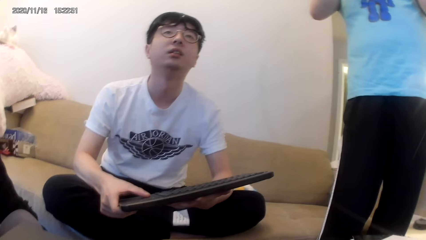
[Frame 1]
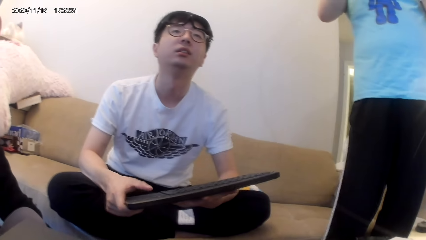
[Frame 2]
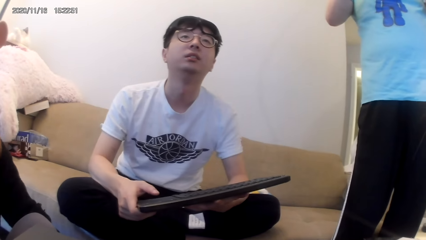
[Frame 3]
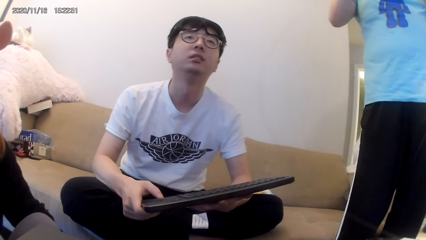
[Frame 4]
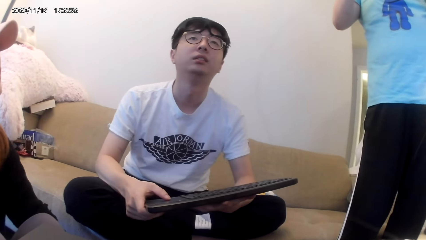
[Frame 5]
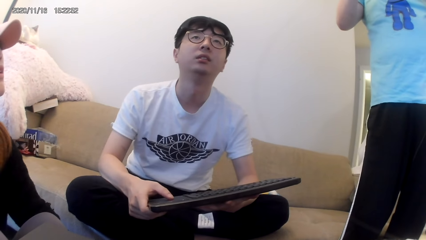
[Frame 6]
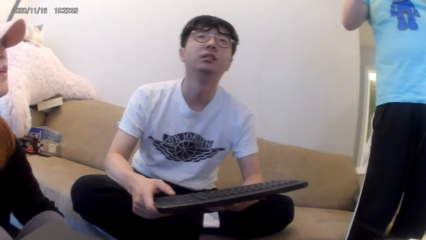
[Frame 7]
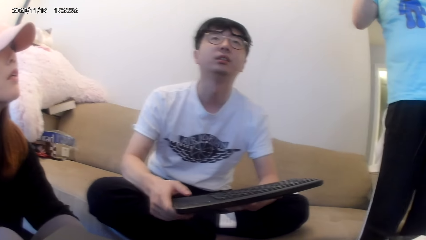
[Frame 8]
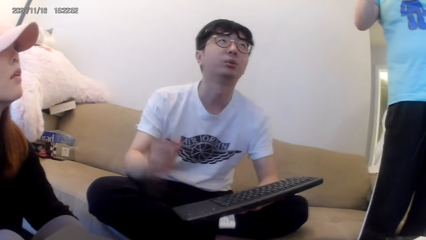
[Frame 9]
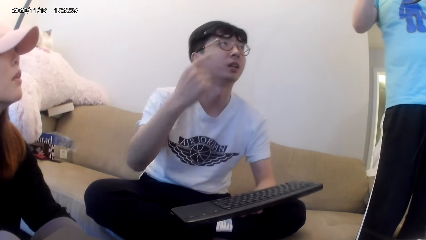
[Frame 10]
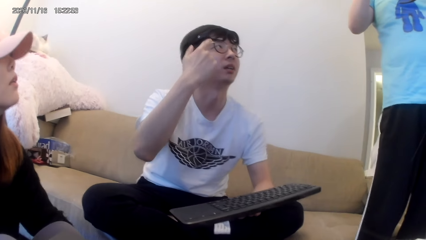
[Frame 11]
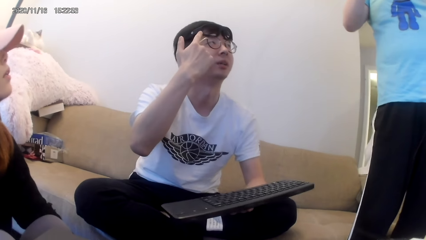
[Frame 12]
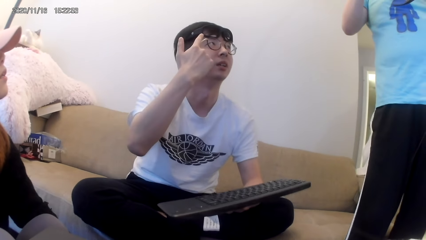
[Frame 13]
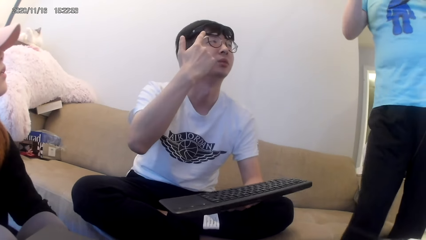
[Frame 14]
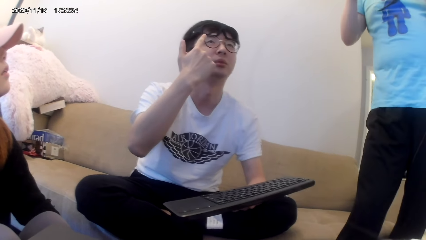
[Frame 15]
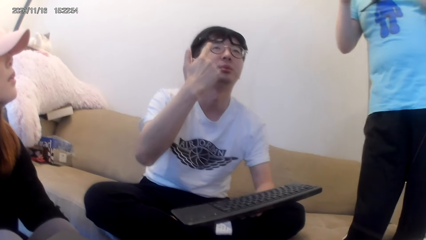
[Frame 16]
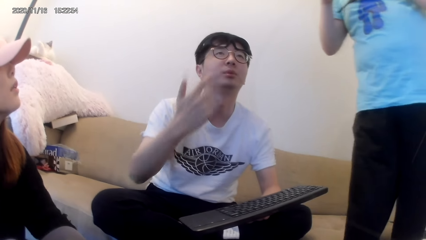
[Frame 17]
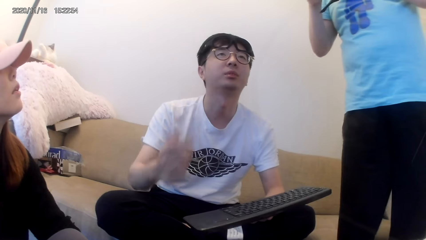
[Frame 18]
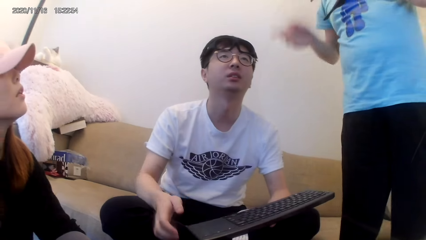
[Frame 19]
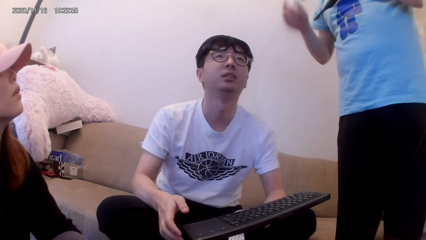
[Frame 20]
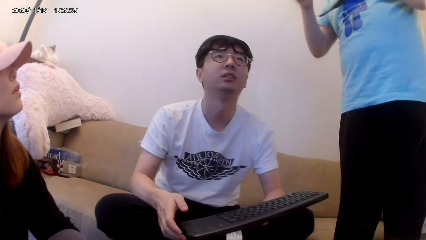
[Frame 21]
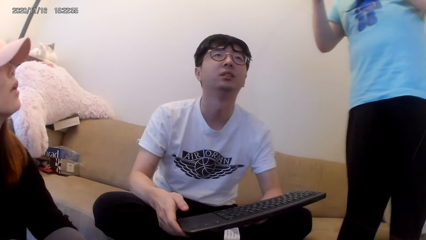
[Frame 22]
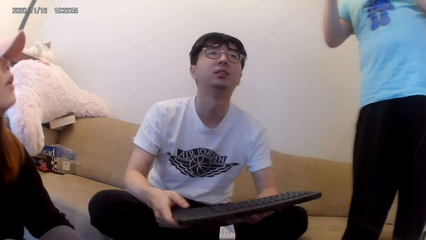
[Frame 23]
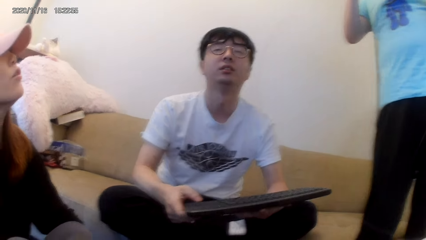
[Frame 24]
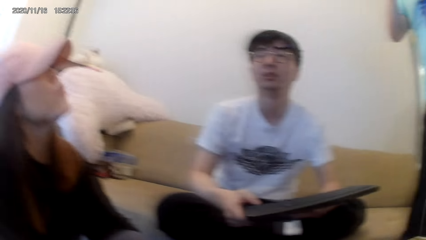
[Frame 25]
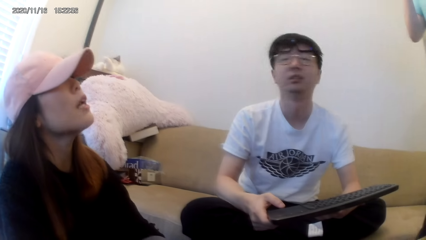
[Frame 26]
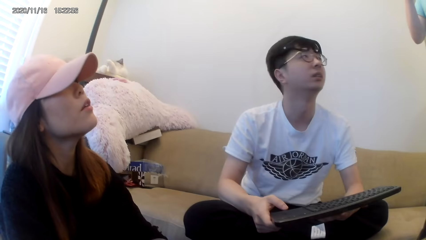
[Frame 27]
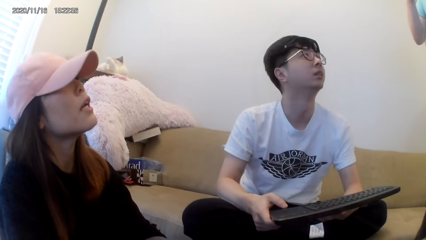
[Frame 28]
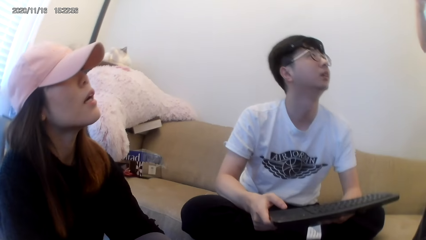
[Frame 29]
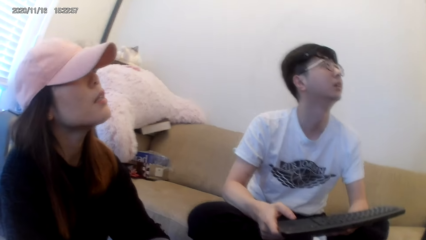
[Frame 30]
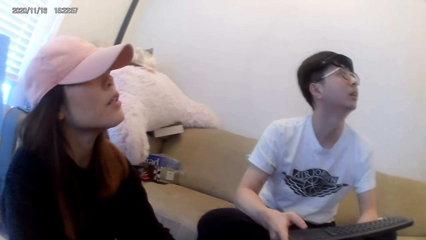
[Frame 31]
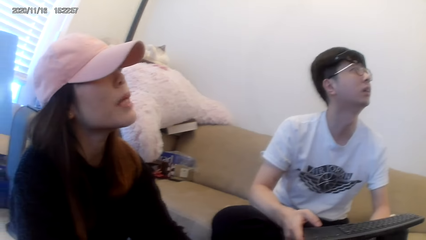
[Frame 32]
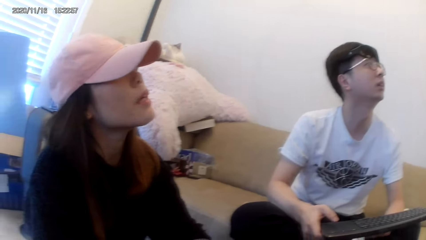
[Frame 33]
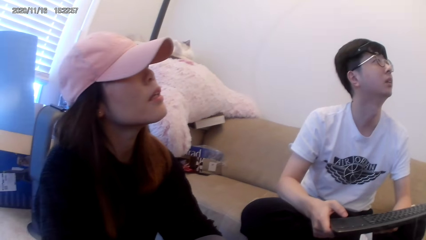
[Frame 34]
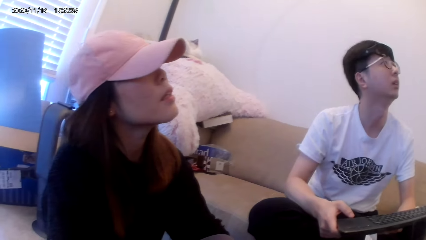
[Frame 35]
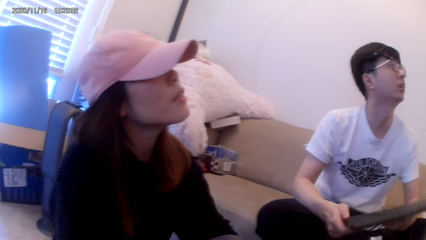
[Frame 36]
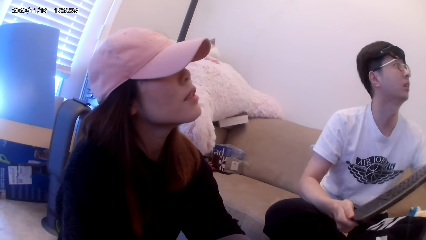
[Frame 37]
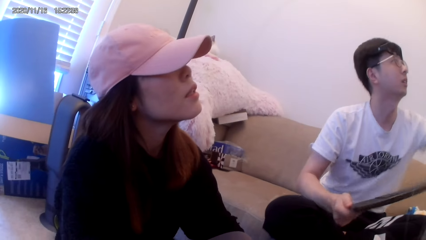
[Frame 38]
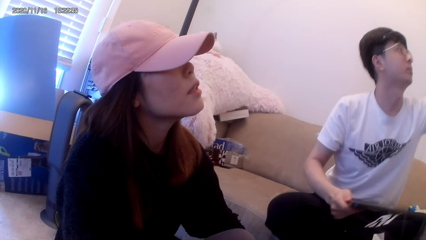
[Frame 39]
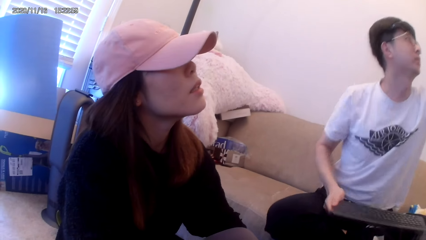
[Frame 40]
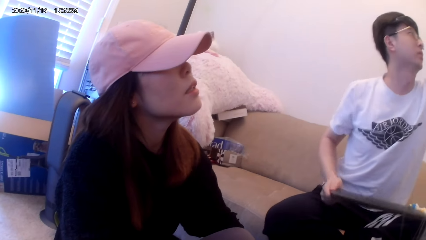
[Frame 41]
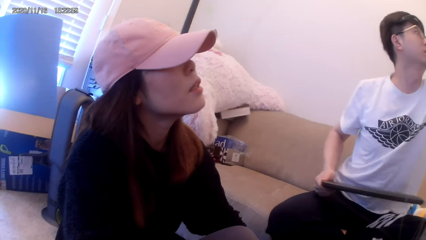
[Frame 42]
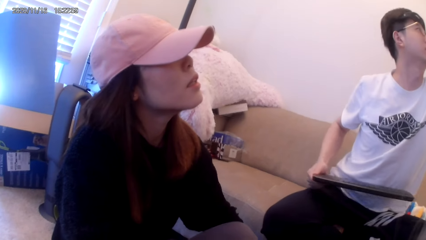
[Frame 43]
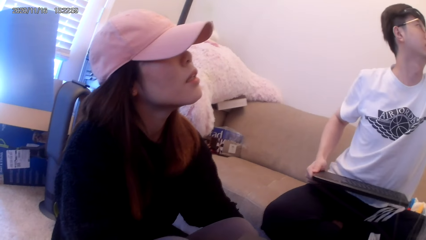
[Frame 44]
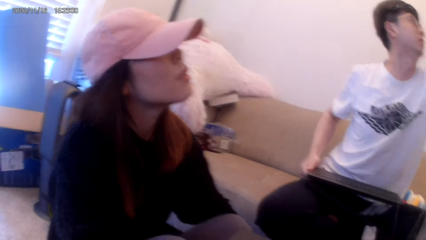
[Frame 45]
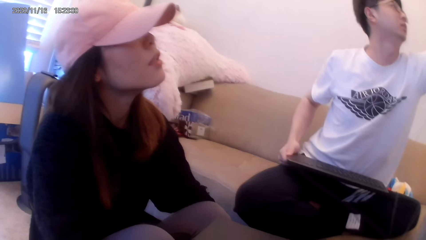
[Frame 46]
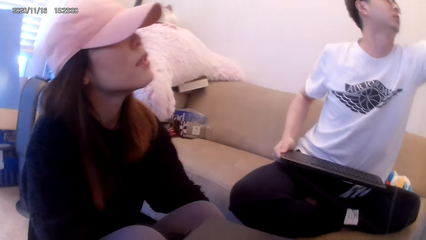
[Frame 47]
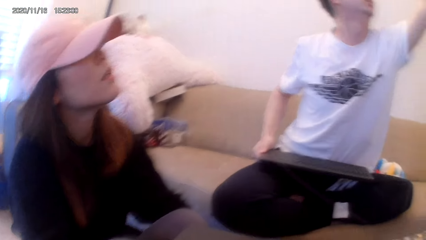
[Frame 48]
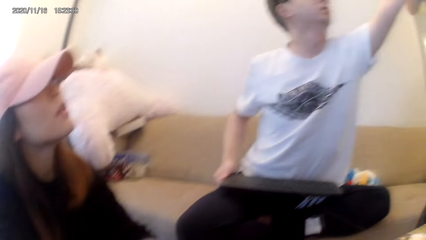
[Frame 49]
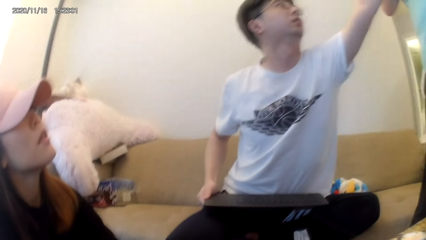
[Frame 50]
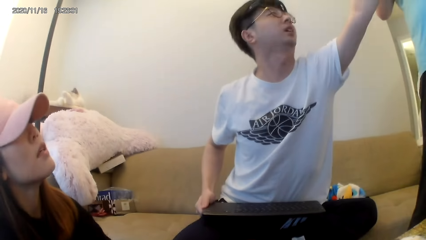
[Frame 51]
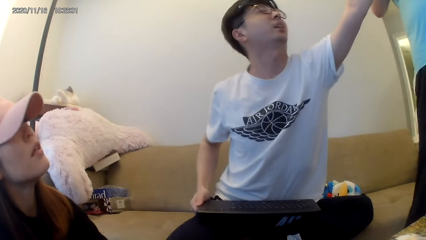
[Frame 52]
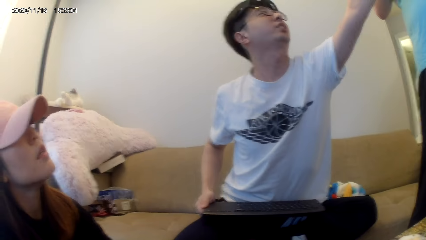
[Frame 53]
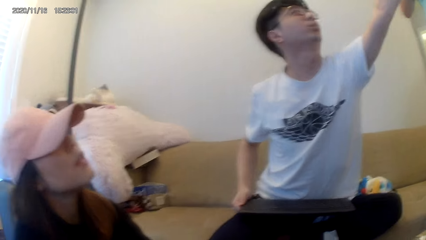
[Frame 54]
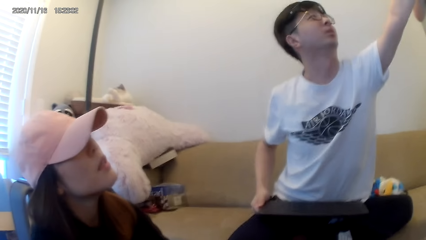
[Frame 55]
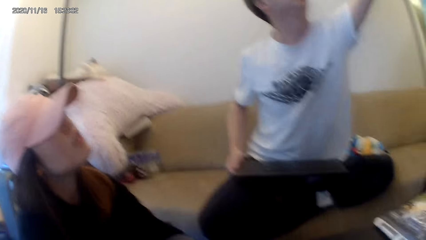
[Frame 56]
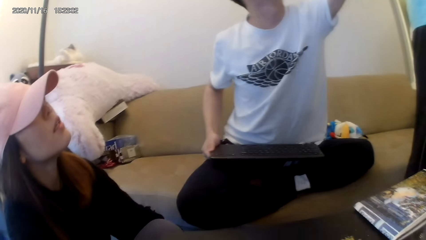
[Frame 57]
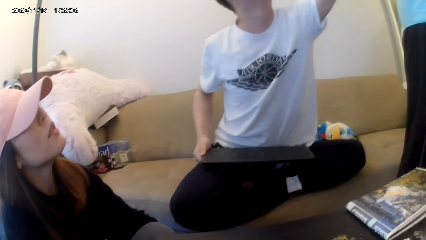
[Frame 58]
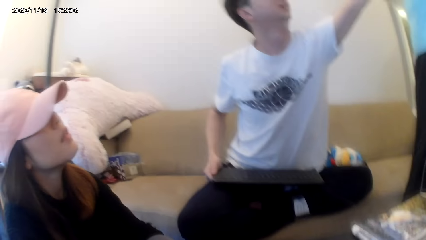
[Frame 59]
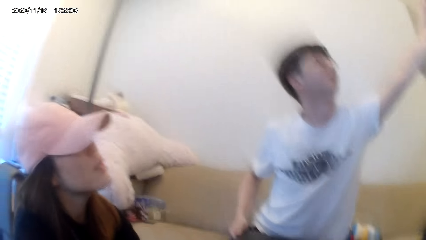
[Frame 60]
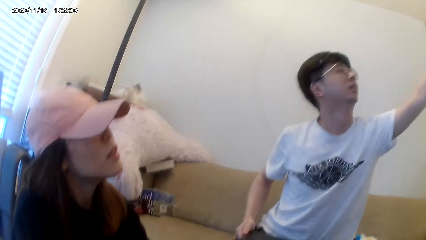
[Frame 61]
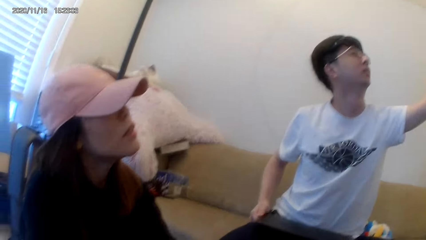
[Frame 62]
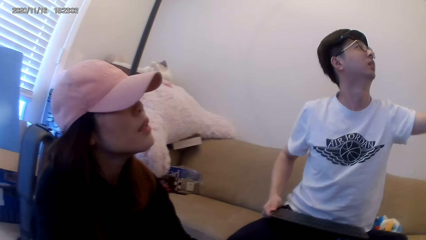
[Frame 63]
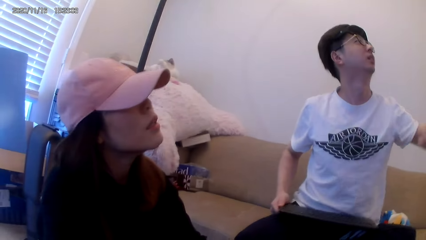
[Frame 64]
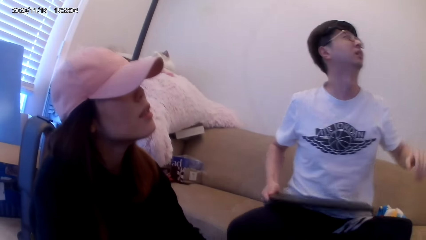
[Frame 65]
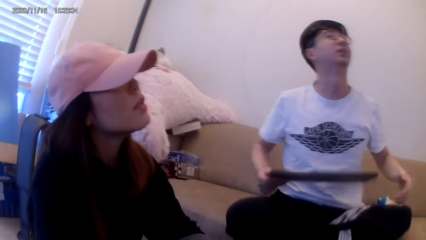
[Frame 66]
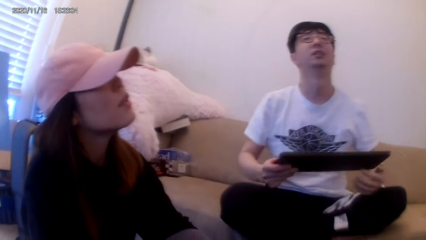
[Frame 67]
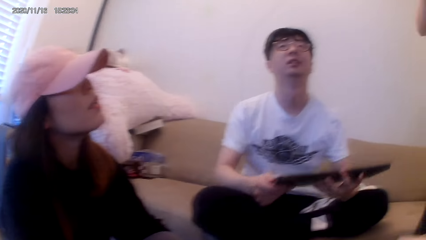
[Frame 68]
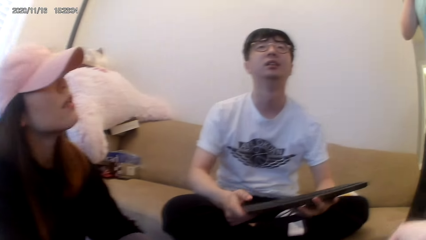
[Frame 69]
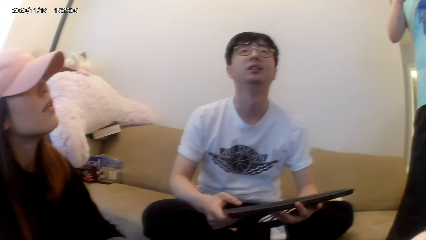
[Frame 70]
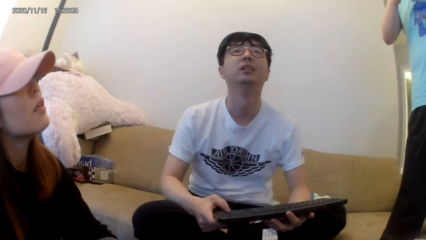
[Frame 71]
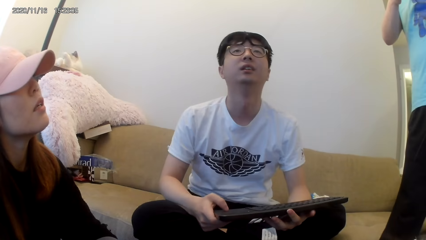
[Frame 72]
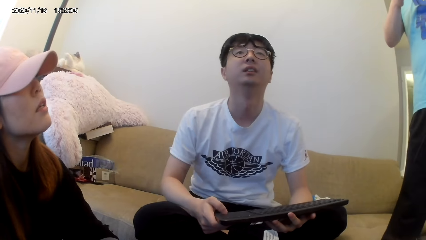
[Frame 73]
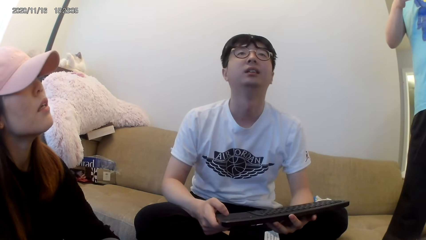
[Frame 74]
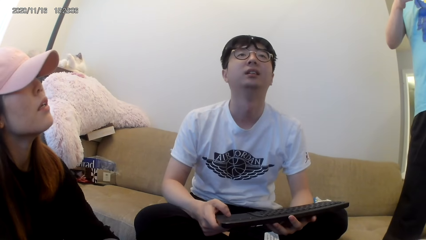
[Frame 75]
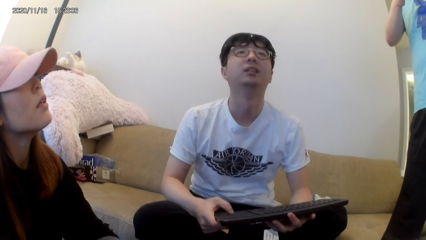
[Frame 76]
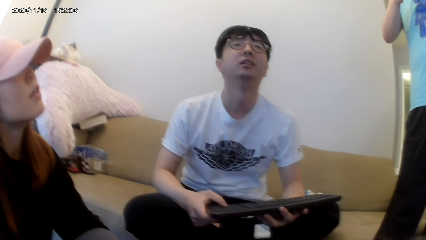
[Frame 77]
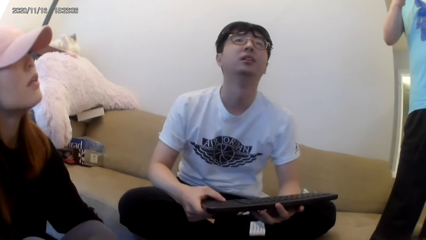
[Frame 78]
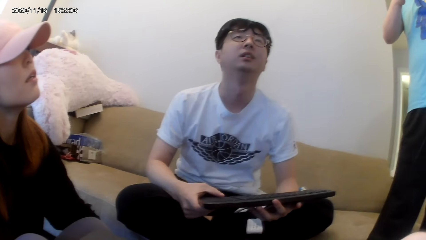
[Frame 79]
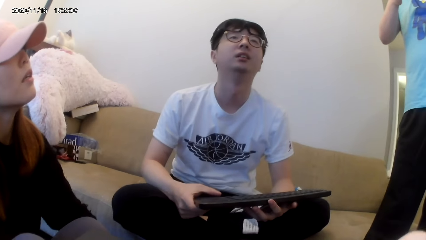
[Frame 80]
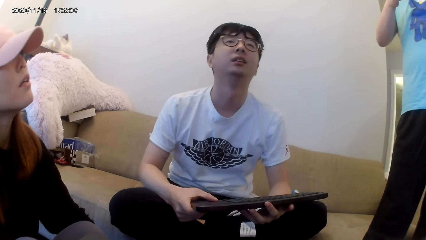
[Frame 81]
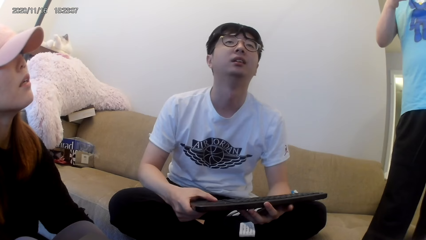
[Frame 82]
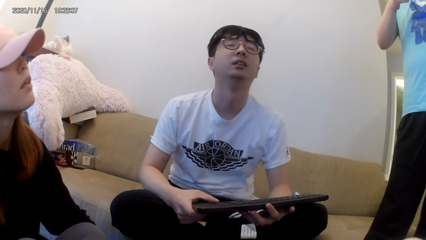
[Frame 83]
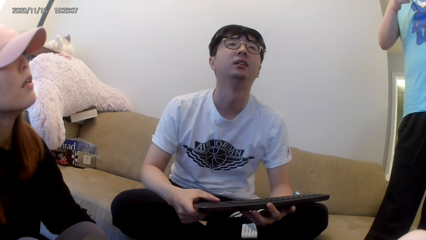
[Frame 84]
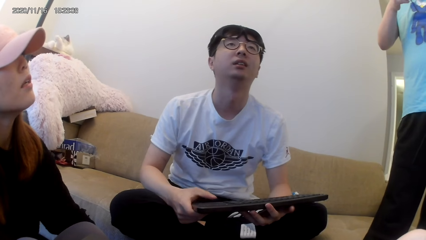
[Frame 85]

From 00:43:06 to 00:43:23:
A man does a hand gesture. The man touches another man. The first man uses the keyboard.
